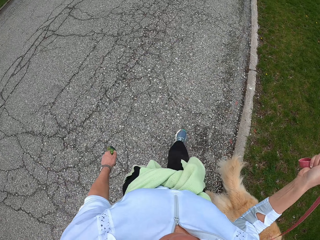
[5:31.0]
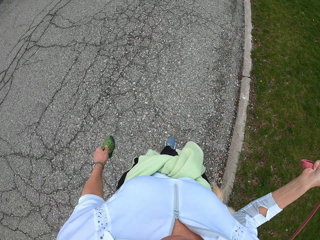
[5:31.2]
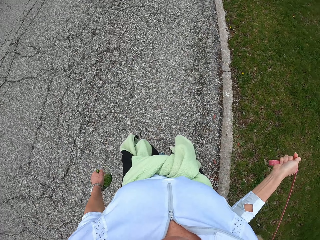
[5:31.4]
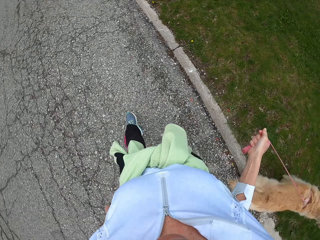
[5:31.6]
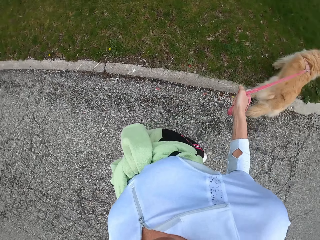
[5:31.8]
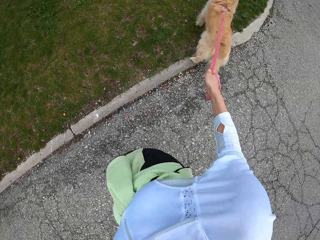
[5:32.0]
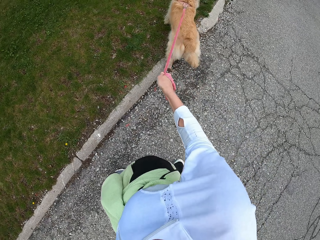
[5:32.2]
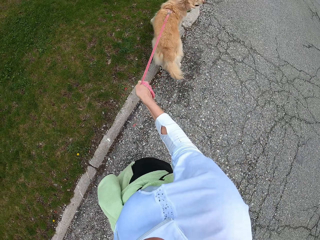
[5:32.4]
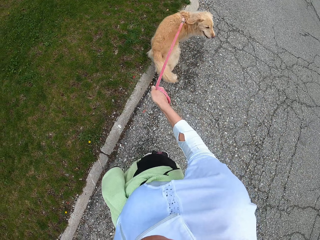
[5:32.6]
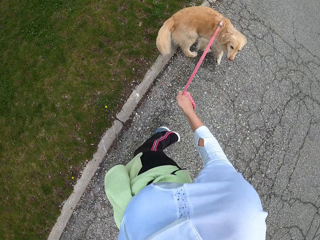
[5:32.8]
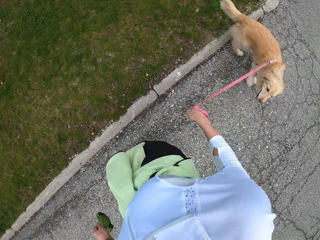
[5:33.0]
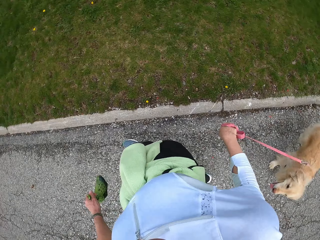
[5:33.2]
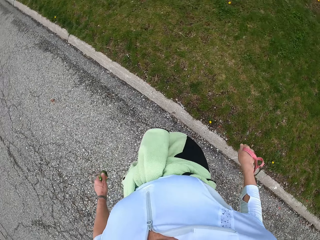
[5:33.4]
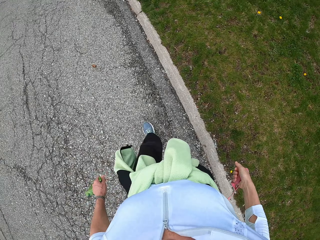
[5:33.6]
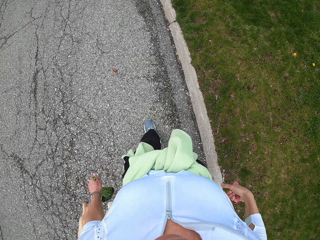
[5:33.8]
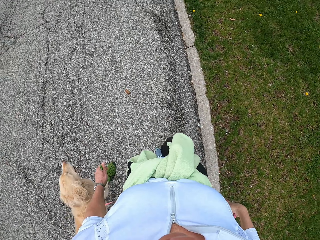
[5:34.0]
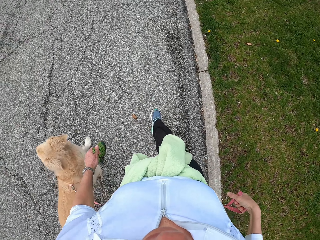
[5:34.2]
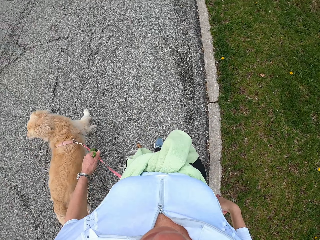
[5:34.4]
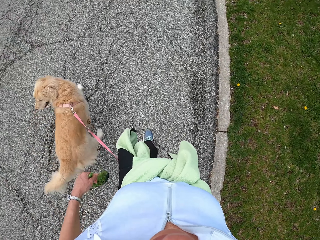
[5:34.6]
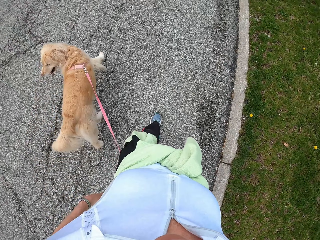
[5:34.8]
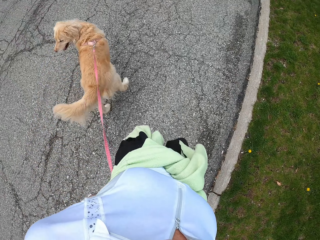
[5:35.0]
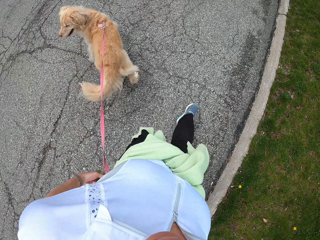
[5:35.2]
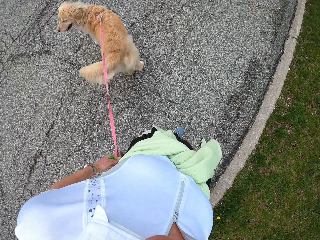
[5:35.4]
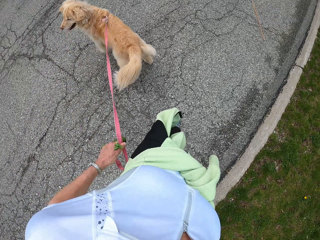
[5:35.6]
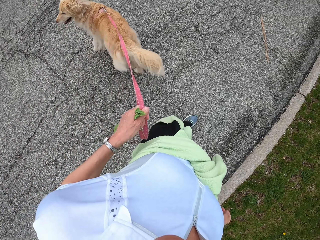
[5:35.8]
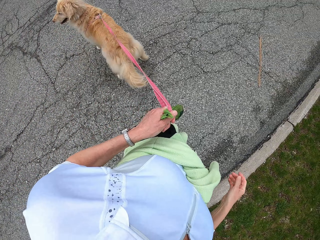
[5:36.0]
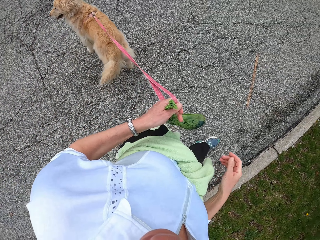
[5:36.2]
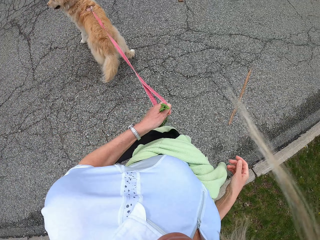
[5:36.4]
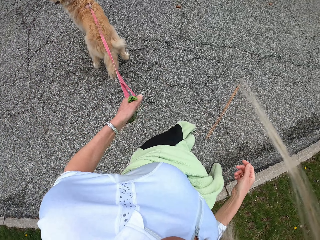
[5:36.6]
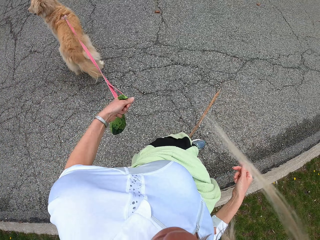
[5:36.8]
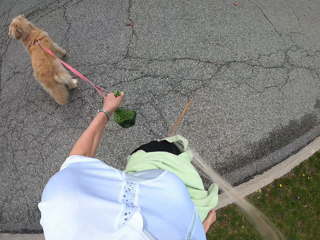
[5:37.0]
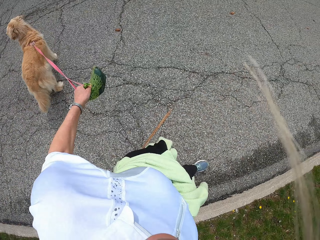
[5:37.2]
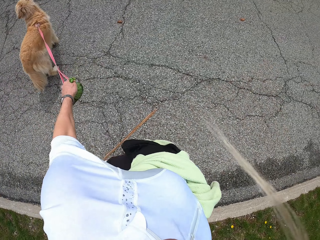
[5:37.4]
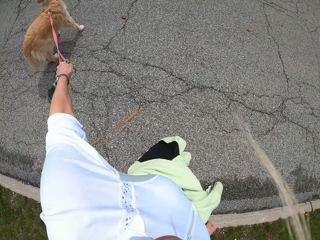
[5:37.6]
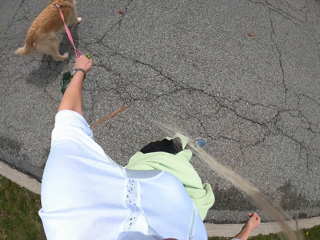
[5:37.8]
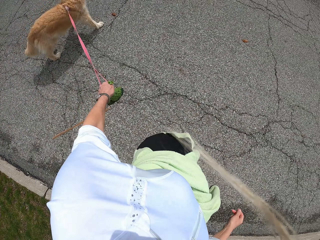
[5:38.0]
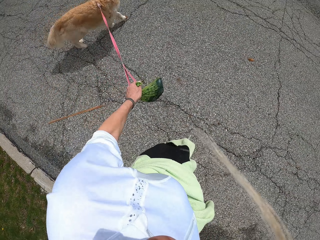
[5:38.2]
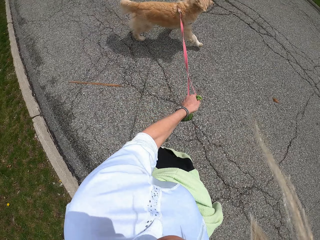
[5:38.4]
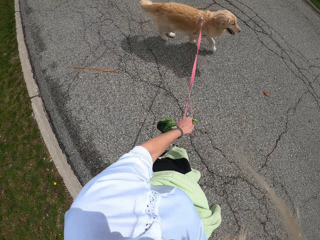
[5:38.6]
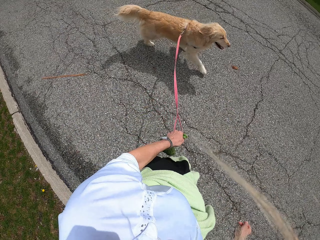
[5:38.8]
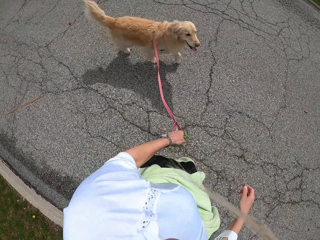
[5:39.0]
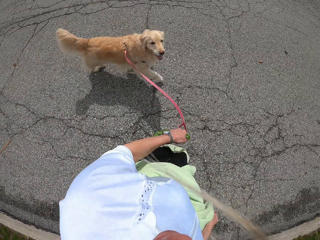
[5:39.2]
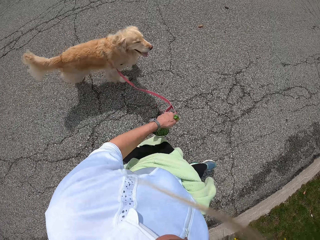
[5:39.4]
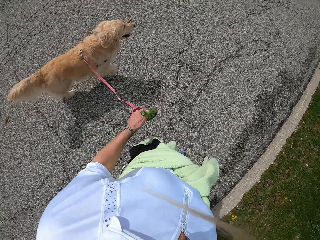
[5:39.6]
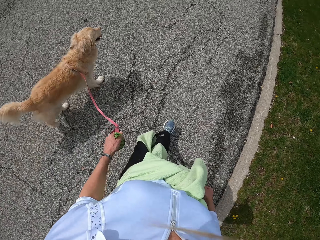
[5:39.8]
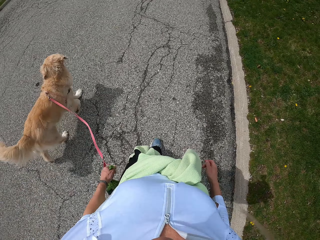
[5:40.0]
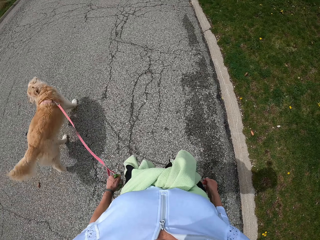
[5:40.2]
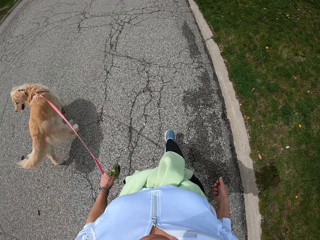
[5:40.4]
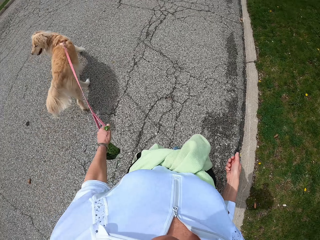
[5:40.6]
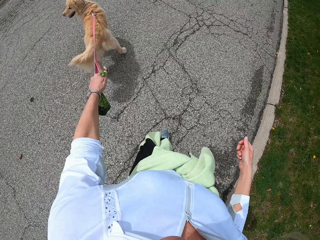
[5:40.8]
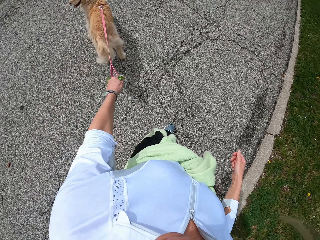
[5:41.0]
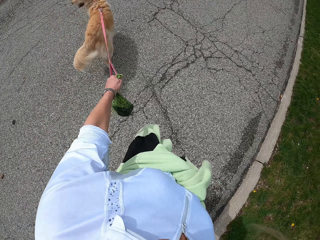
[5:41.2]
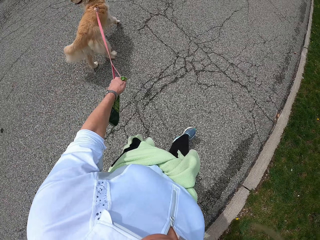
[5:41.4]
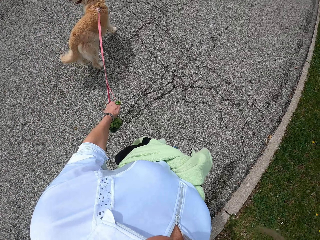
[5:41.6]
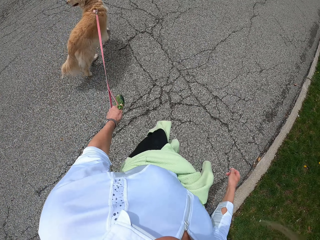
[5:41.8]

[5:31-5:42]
The camera wearer pulls the dog chain with her right hand. She passes the dog leash from her right hand to her left hand. She walks with a dog leashed and pulls the dog chain with her left hand.

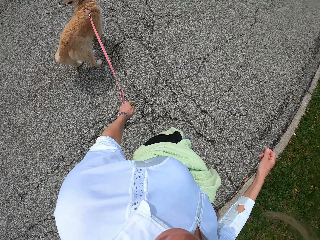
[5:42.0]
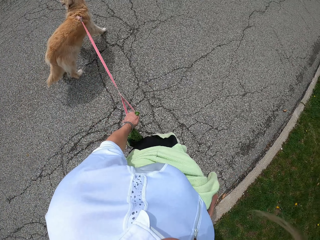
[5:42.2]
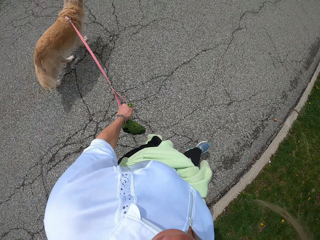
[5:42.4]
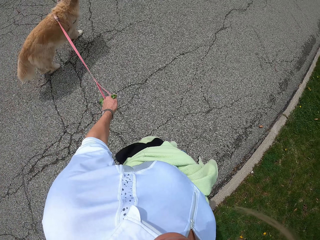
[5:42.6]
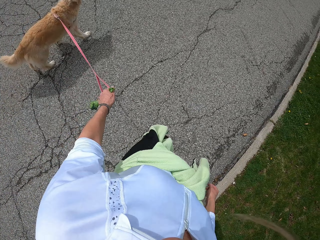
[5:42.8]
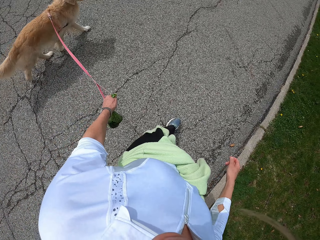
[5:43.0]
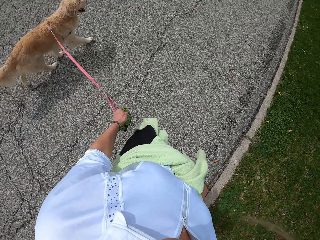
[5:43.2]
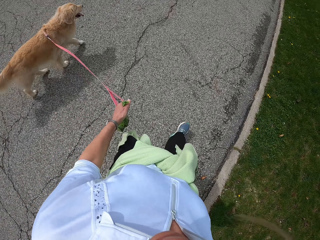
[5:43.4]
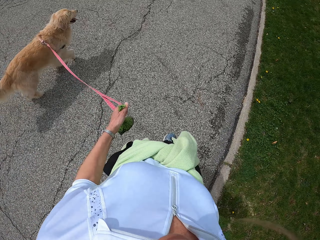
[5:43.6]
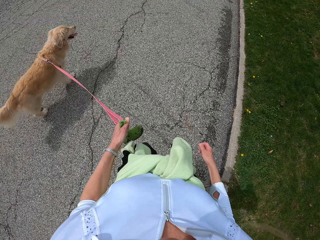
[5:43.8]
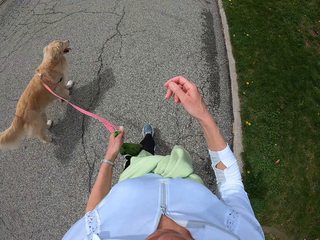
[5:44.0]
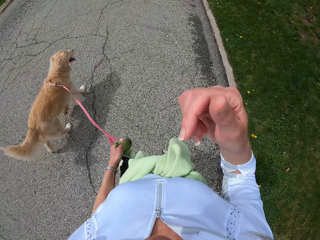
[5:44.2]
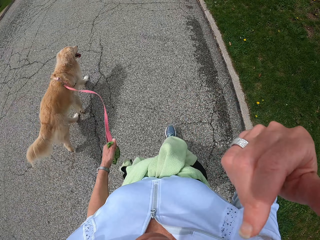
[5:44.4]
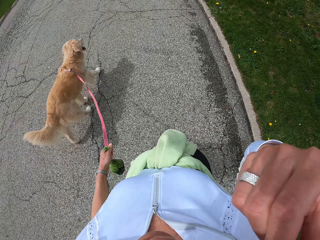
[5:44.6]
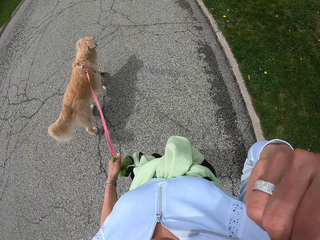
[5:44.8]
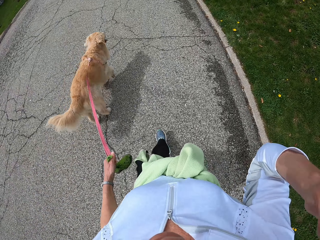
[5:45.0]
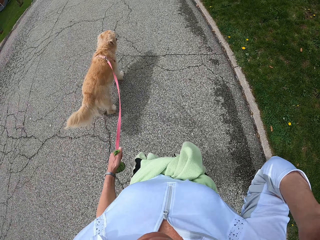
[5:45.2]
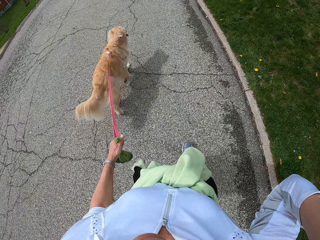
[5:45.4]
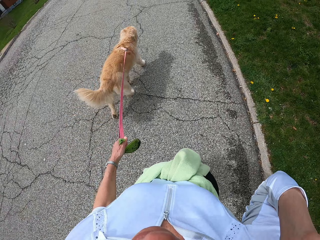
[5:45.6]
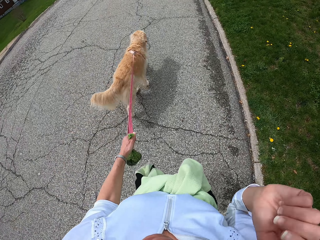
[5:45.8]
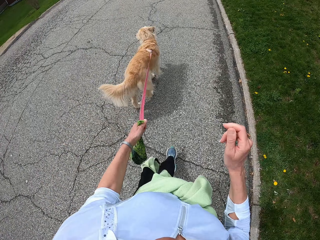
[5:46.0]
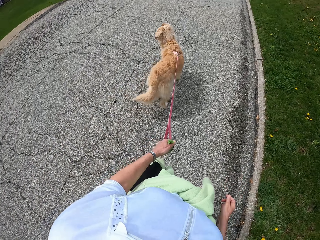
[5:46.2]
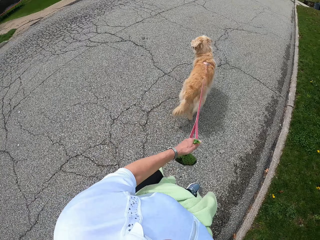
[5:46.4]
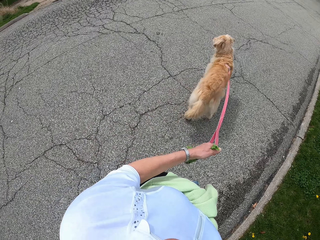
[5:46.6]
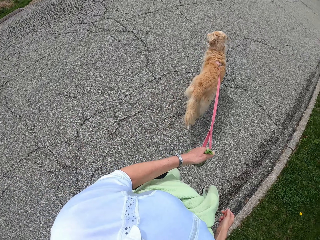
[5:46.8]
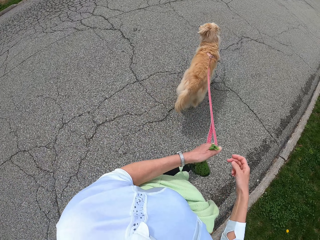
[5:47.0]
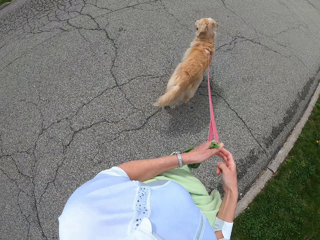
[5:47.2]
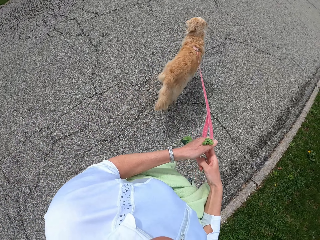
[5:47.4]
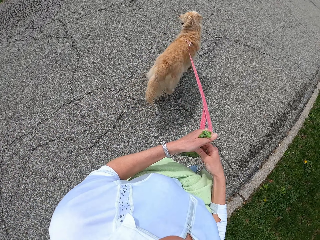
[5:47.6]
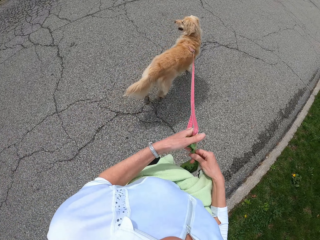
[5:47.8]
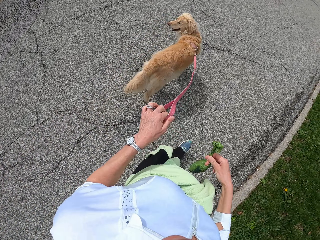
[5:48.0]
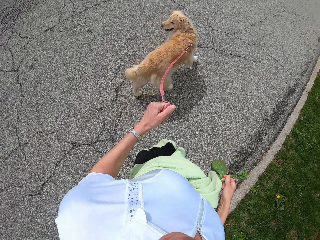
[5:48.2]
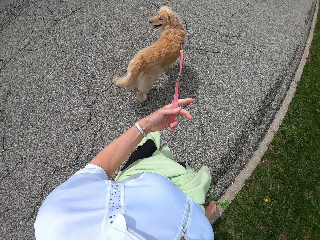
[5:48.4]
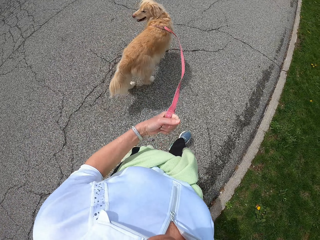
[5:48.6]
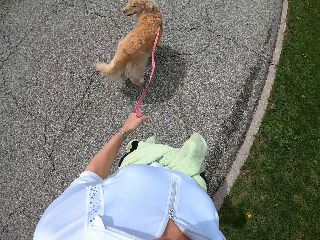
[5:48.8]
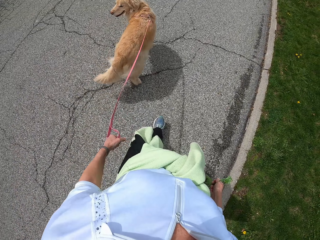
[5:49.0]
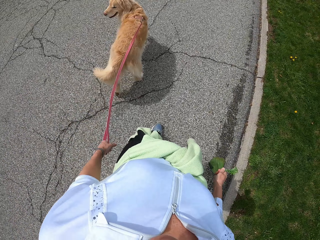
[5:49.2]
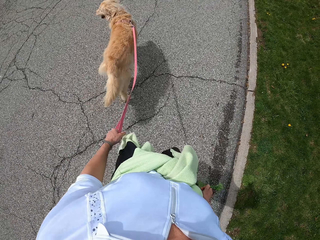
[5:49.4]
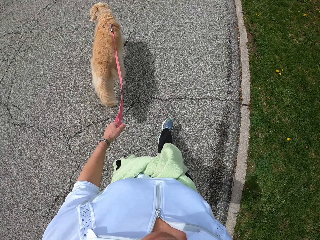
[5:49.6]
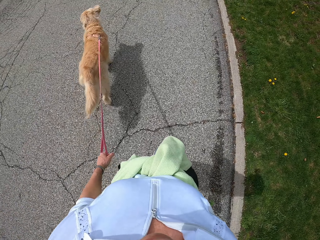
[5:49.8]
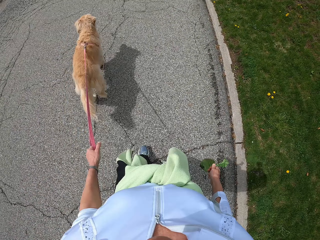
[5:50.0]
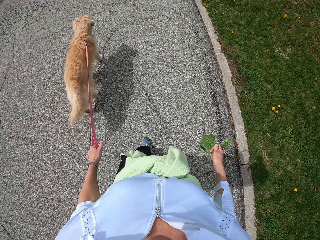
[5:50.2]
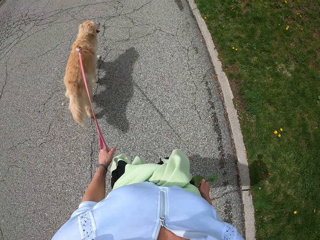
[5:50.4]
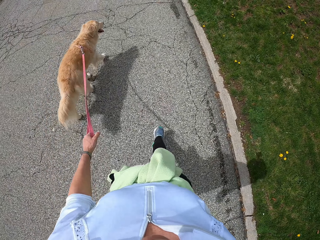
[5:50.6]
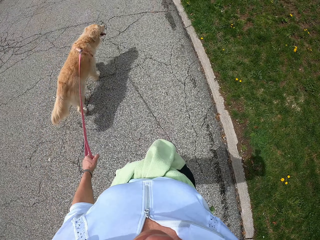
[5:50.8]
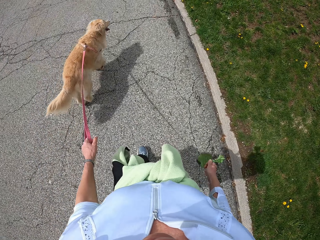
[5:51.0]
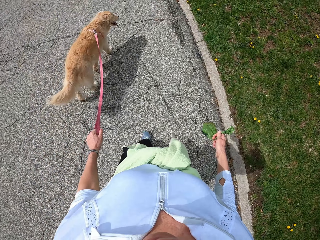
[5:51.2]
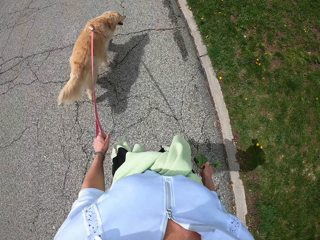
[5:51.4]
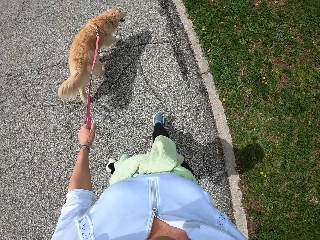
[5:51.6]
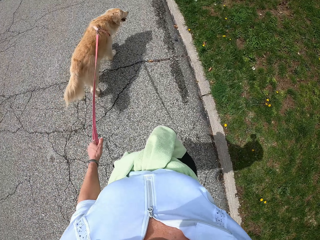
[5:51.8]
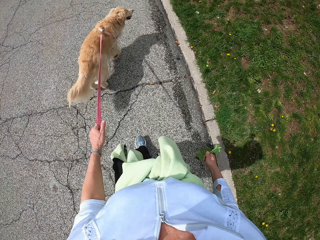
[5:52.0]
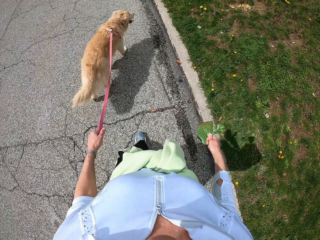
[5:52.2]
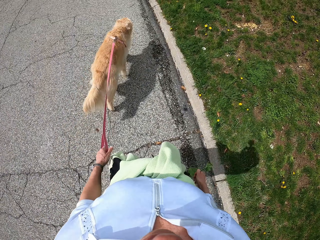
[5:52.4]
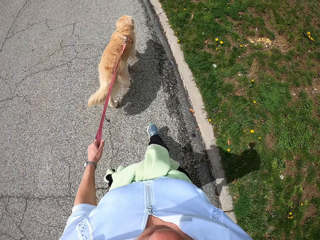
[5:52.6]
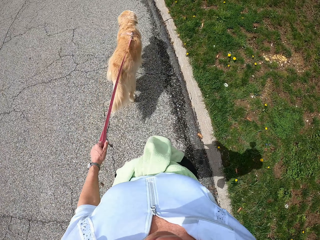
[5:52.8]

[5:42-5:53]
The camera wearer touches her face with her right hand. She walks with a dog leashed. She touches the dog chain with her left hand.
